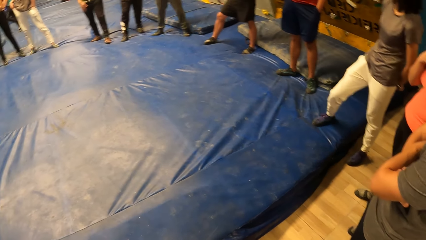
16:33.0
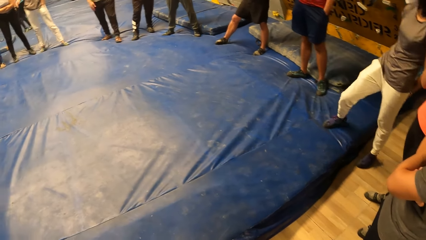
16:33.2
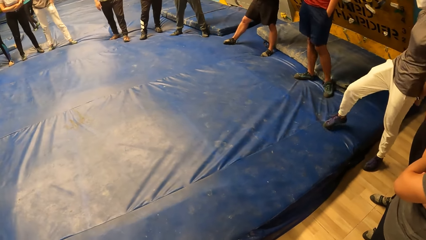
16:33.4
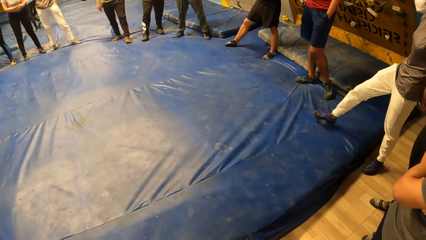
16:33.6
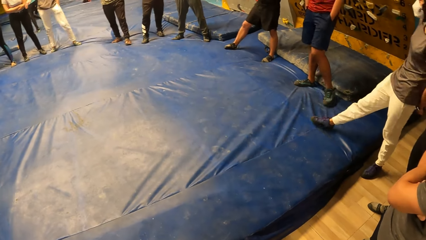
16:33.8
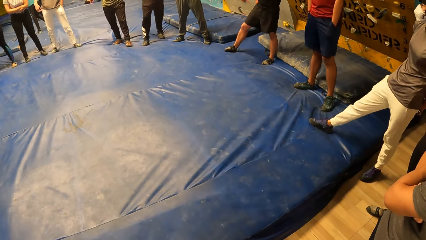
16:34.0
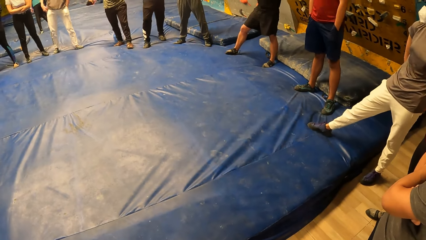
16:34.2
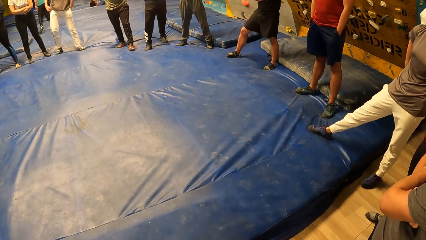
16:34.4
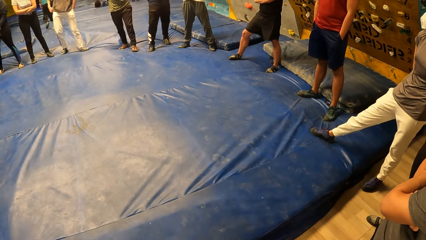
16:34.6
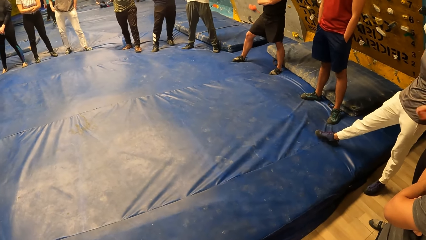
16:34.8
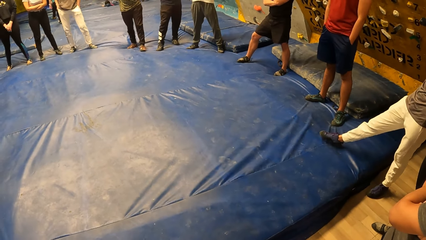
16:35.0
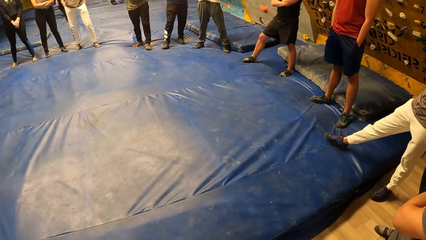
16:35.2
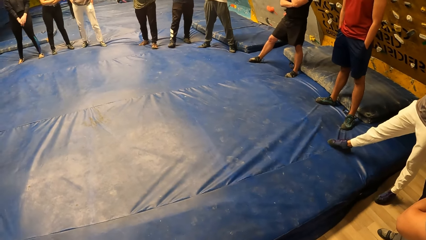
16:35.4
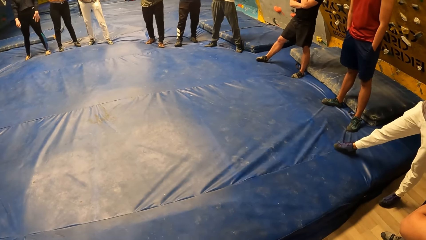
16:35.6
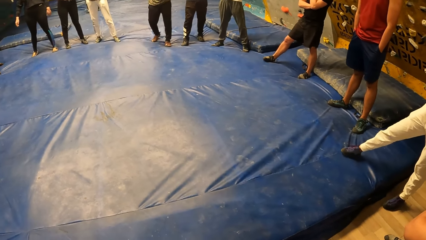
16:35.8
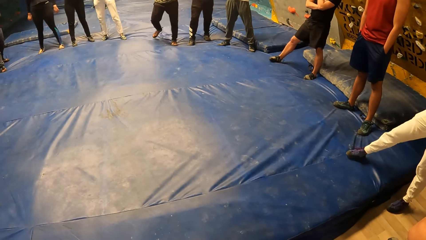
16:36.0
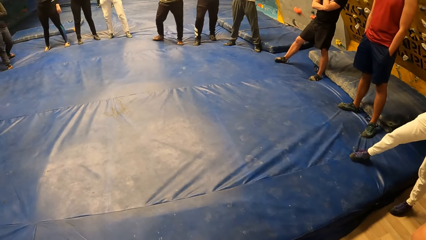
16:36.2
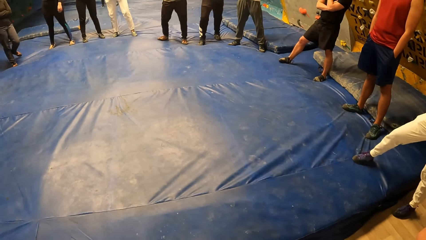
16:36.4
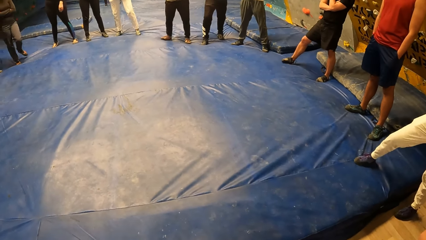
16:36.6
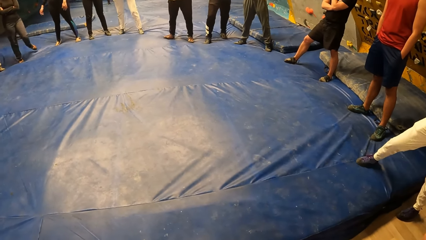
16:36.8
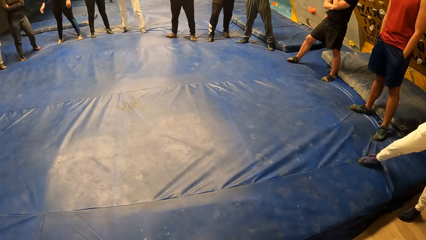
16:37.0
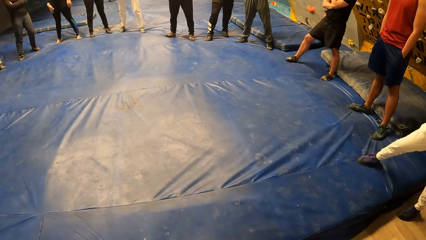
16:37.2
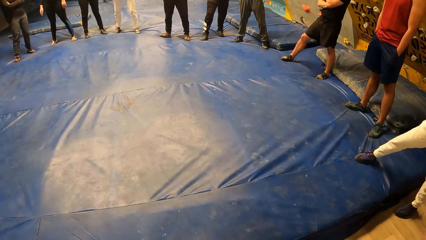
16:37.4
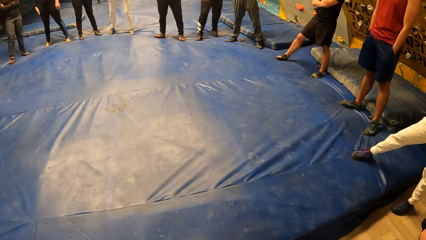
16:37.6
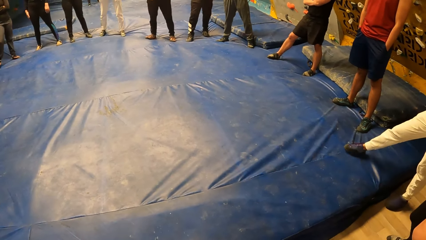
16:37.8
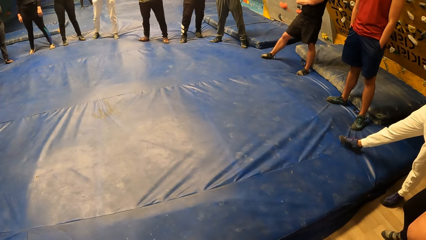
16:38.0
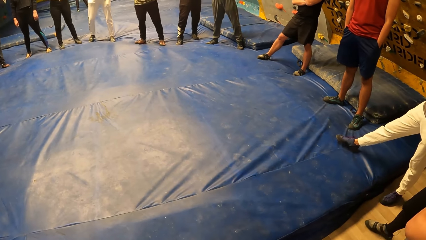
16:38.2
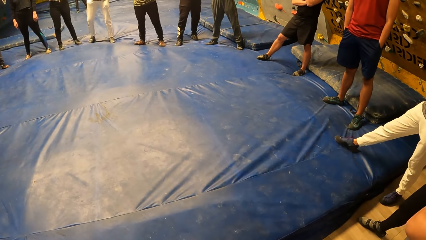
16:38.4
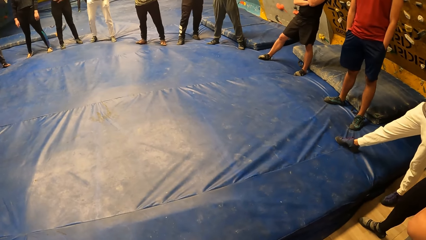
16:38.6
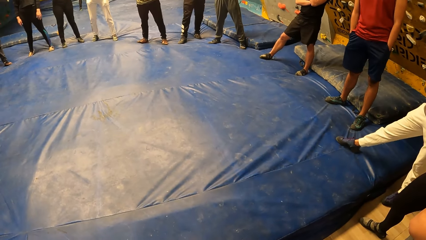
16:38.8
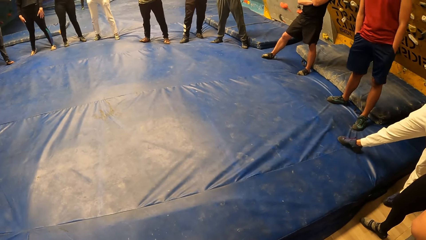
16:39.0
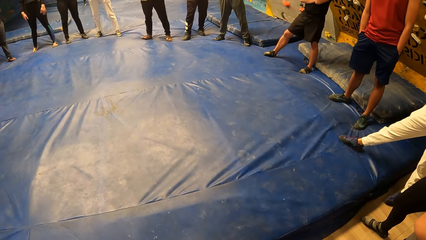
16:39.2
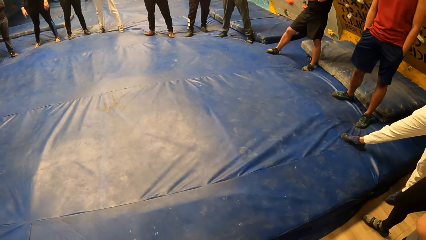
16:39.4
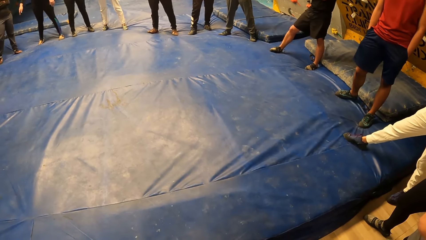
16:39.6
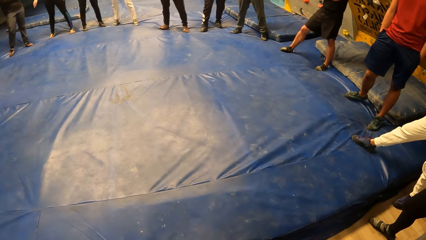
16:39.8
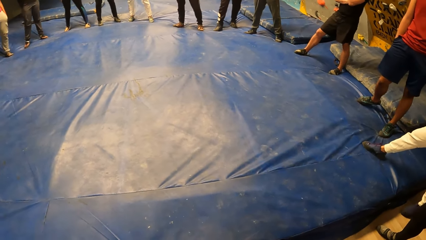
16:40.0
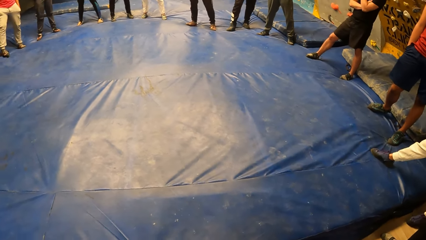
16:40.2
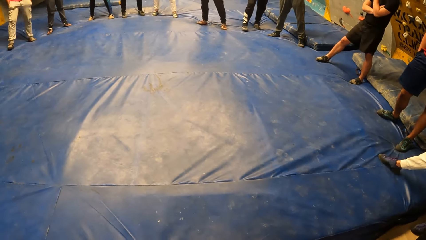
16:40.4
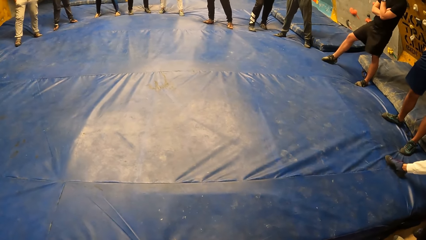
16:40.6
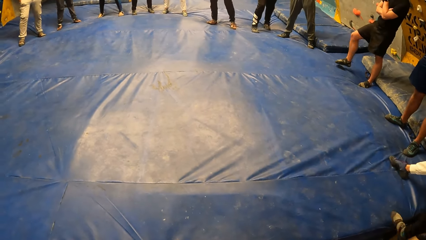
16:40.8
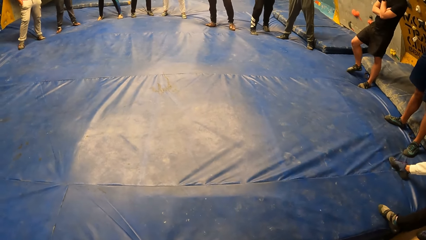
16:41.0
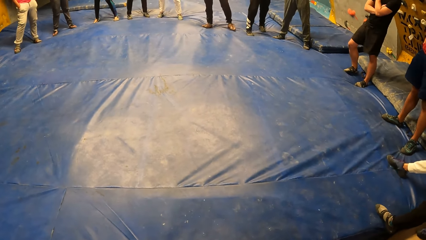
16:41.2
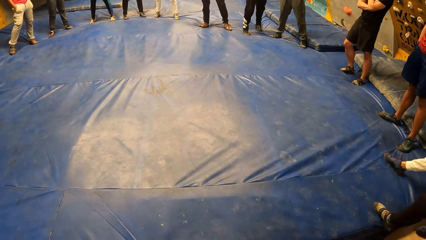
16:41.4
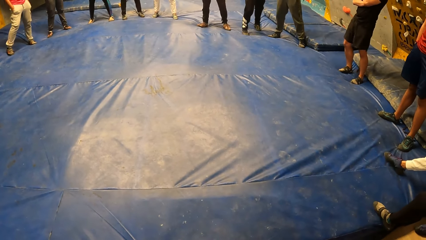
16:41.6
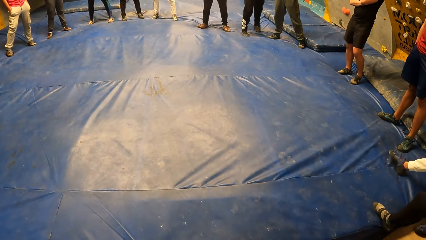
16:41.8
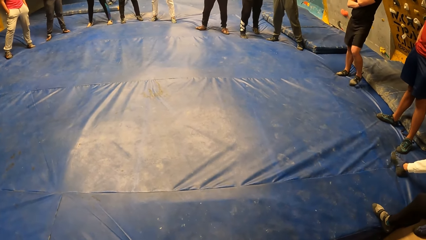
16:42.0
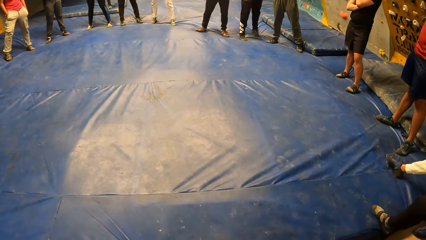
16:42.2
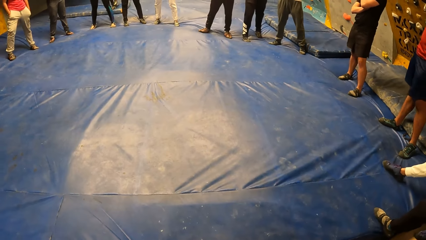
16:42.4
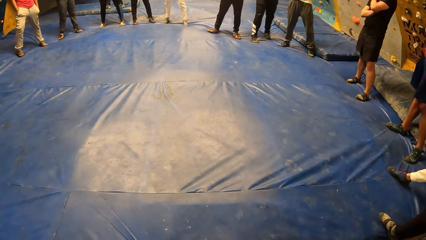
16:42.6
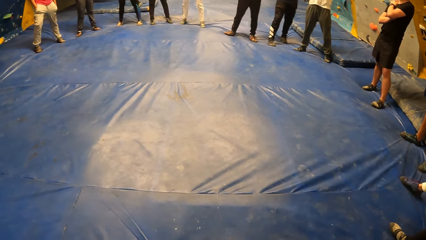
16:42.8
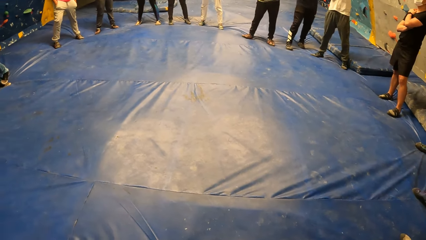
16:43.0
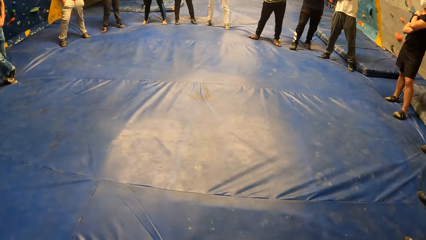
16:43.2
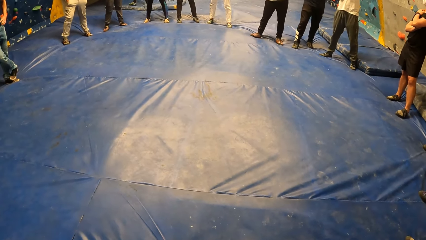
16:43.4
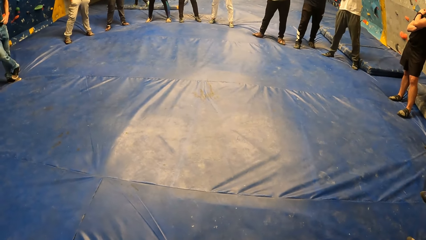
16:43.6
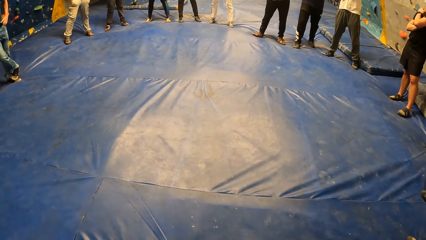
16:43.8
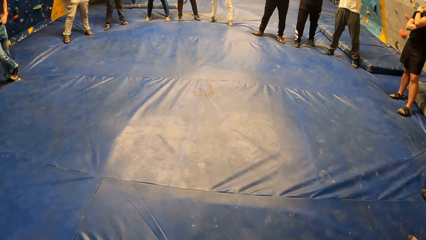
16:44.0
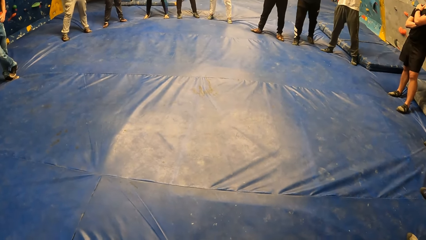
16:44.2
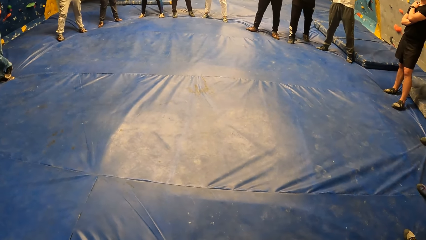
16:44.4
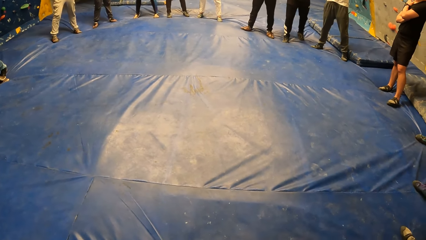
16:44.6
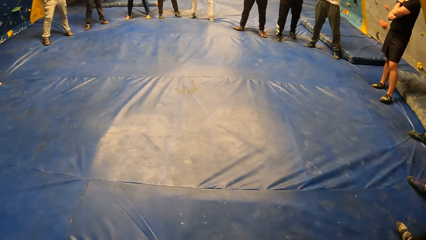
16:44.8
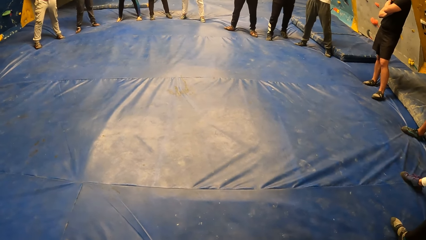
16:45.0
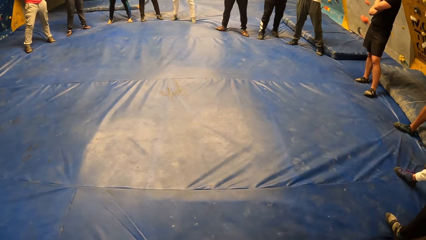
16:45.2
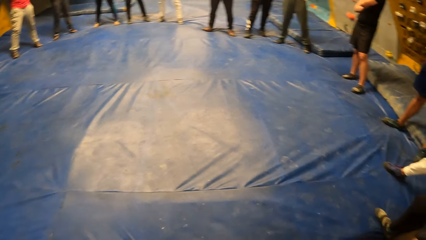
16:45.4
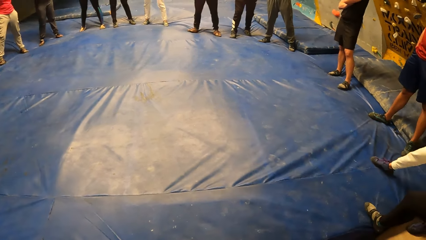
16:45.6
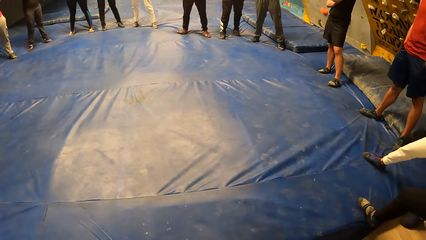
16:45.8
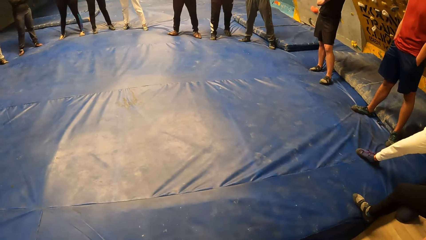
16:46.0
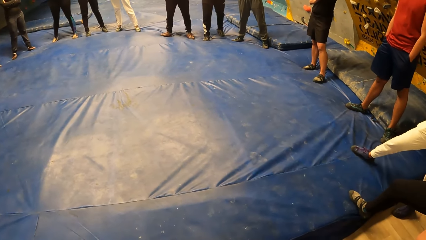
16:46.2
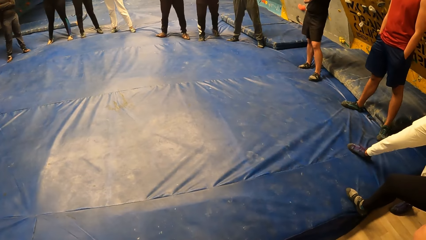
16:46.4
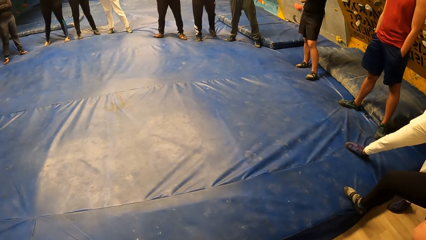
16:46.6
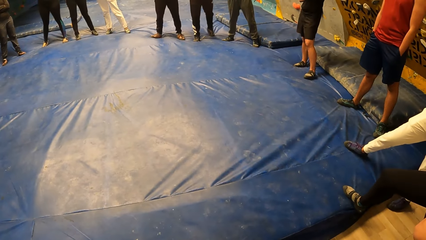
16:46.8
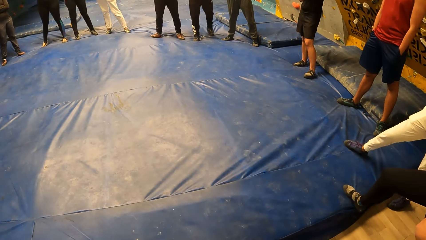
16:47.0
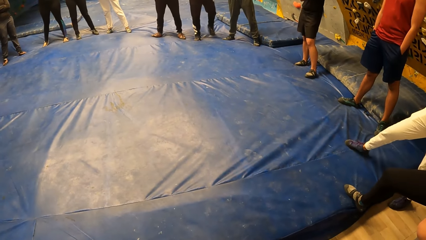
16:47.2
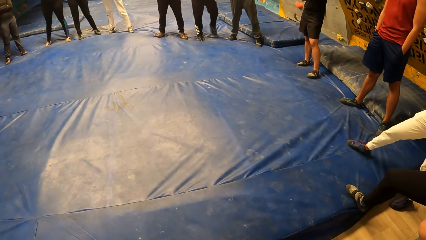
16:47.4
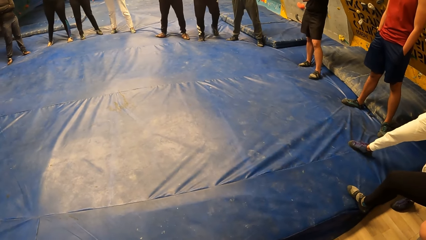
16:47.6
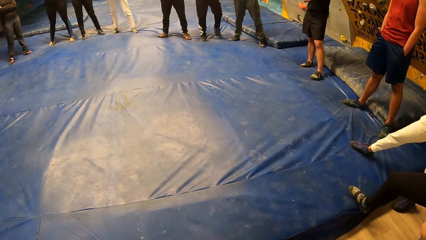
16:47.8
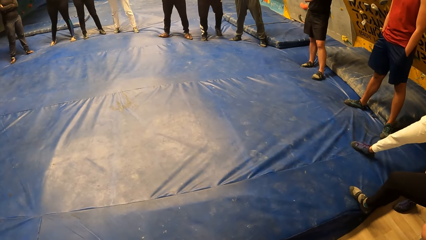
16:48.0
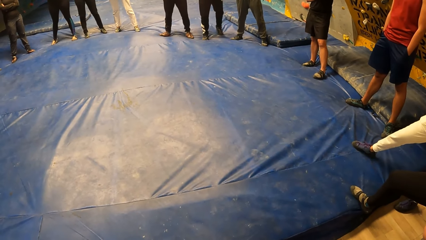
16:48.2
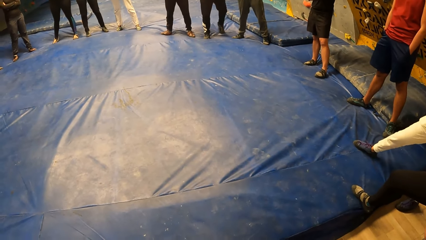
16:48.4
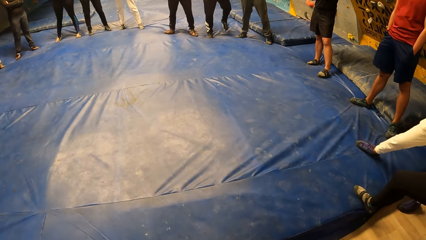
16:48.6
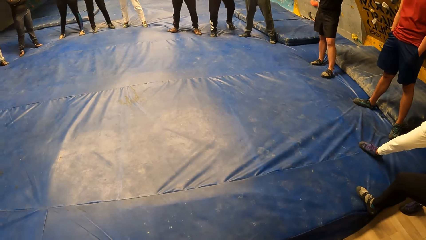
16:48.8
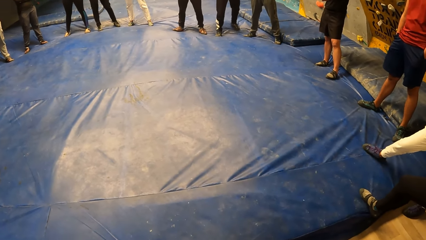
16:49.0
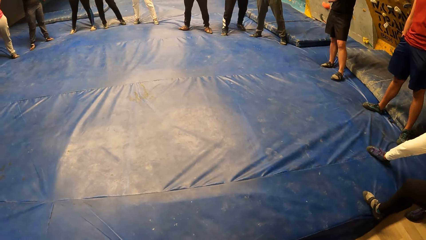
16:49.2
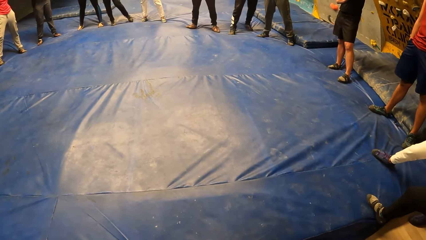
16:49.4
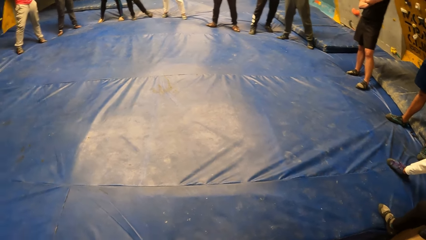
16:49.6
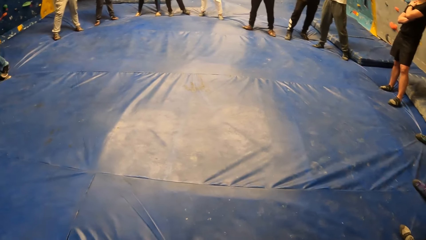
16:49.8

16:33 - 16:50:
A lady touches her chest. A man fidgets. Another man fidgets. Another man fidgets. Another lady fidgets. Another lady fidgets. Another man fidgets. Another man fidgets.
